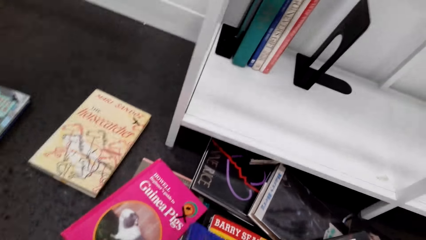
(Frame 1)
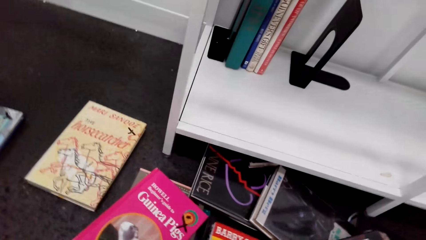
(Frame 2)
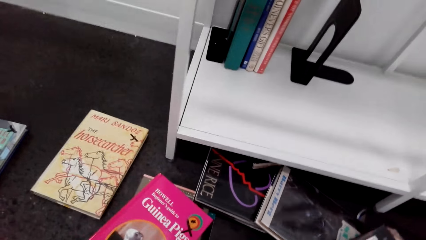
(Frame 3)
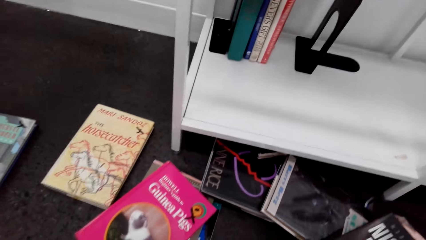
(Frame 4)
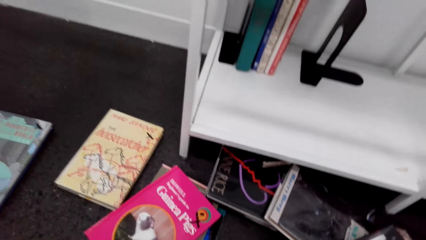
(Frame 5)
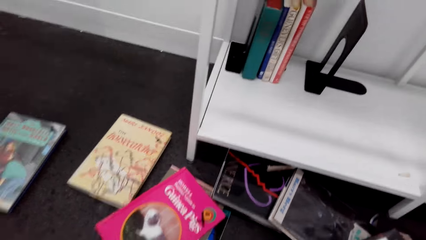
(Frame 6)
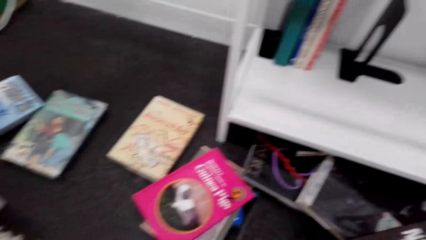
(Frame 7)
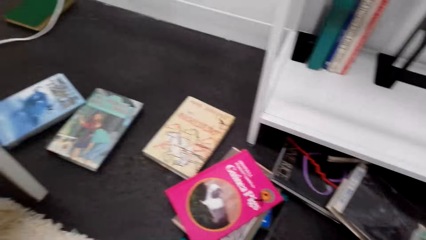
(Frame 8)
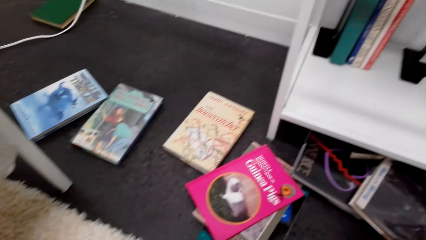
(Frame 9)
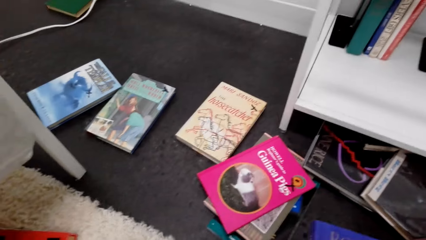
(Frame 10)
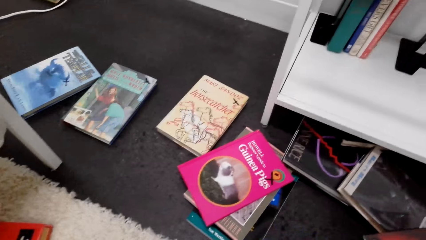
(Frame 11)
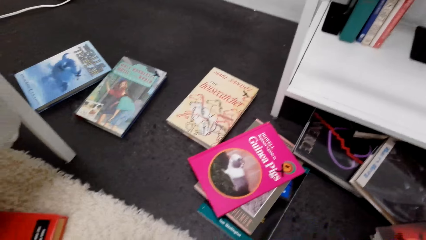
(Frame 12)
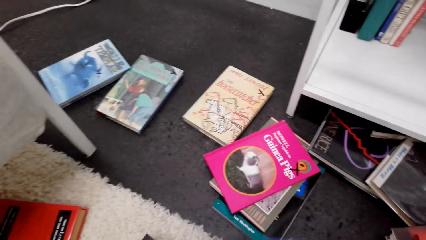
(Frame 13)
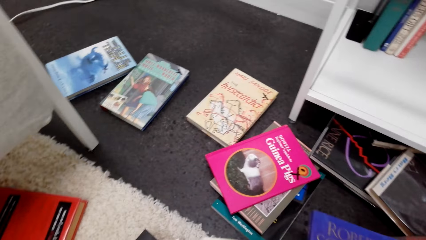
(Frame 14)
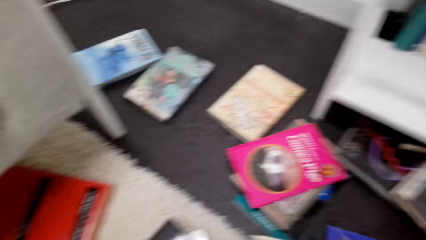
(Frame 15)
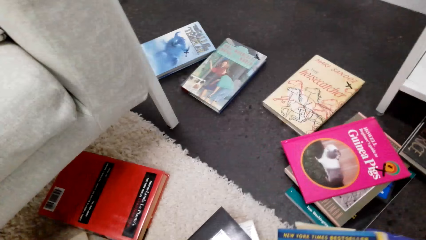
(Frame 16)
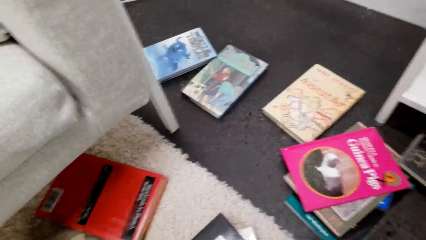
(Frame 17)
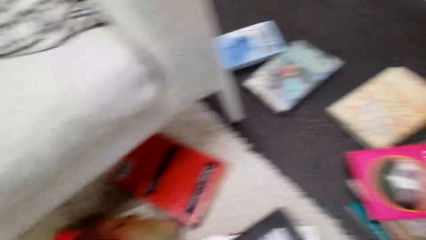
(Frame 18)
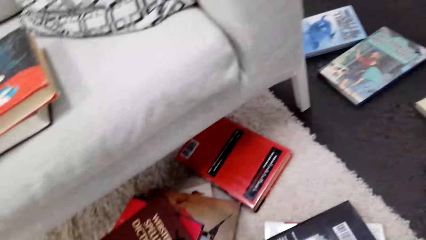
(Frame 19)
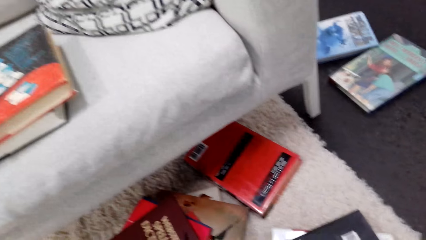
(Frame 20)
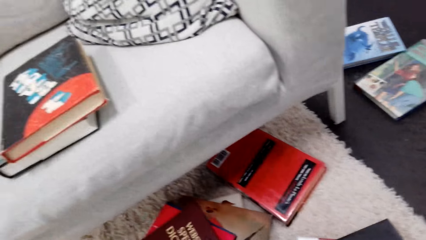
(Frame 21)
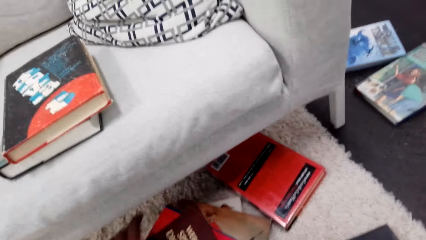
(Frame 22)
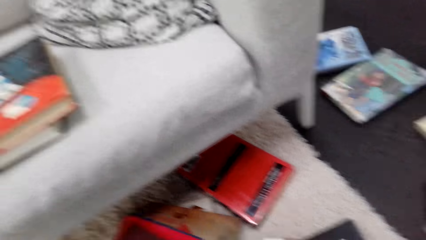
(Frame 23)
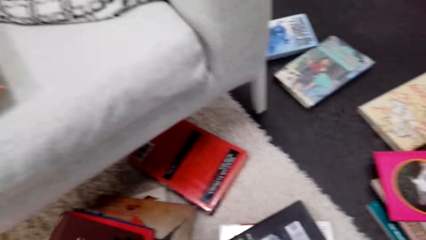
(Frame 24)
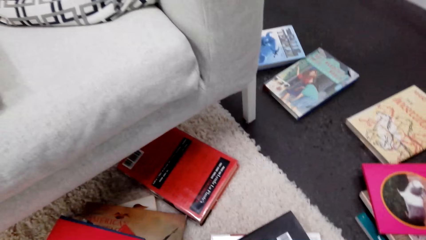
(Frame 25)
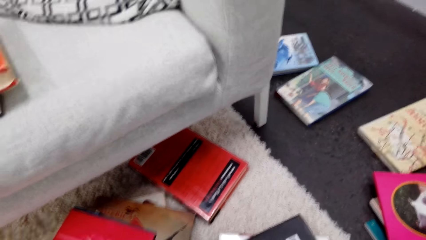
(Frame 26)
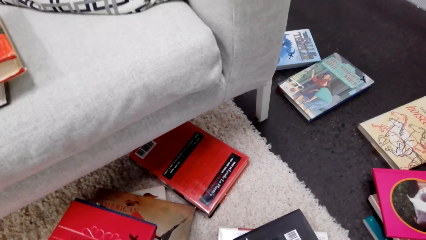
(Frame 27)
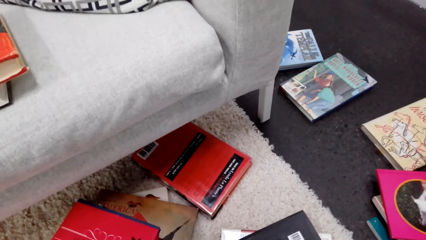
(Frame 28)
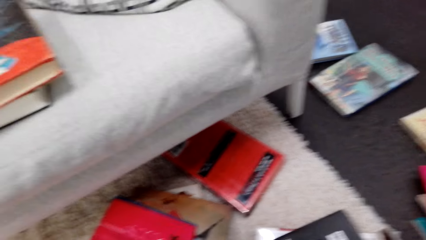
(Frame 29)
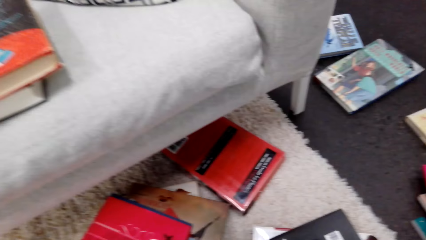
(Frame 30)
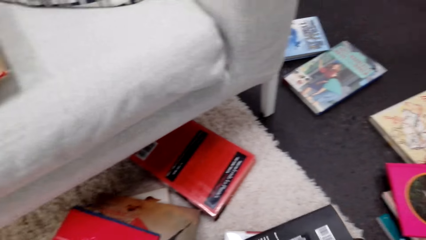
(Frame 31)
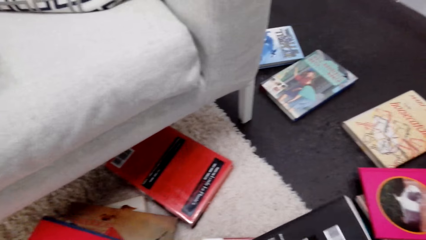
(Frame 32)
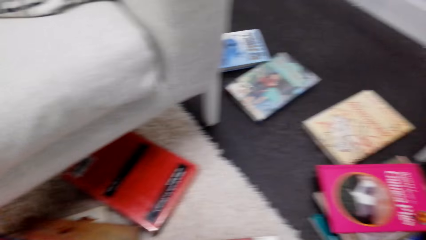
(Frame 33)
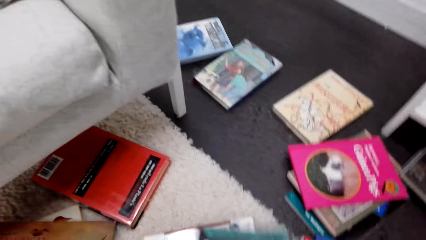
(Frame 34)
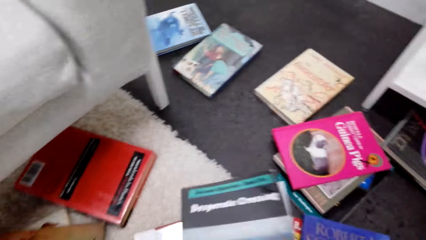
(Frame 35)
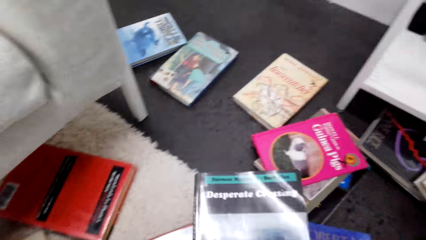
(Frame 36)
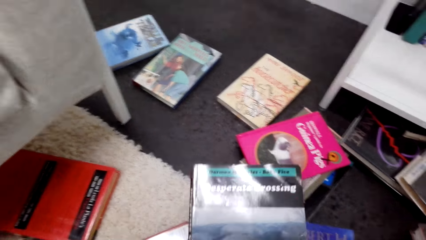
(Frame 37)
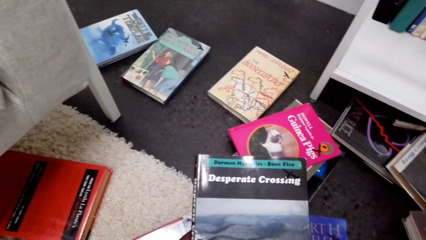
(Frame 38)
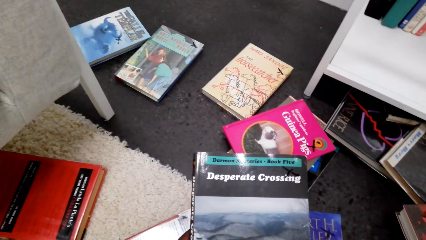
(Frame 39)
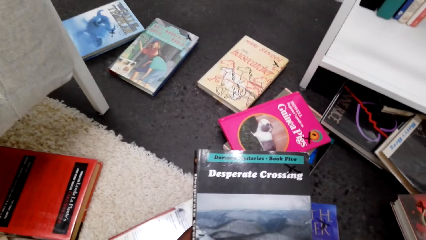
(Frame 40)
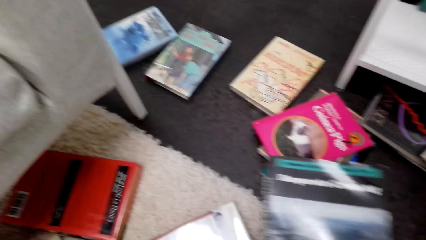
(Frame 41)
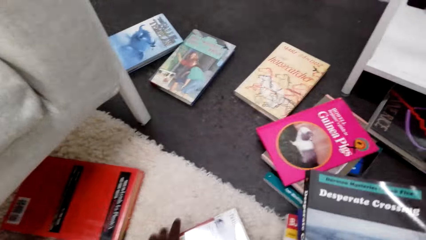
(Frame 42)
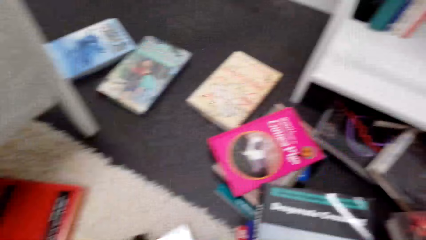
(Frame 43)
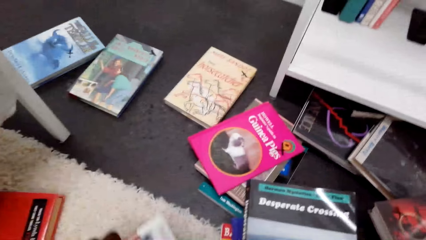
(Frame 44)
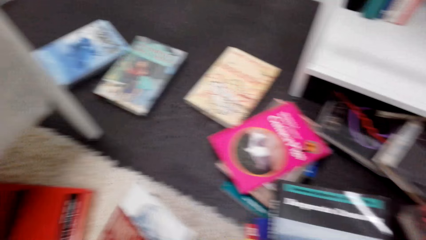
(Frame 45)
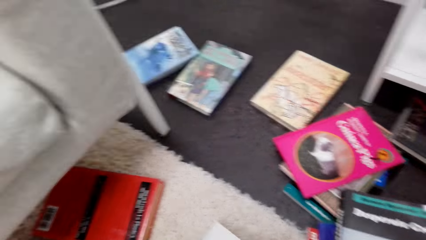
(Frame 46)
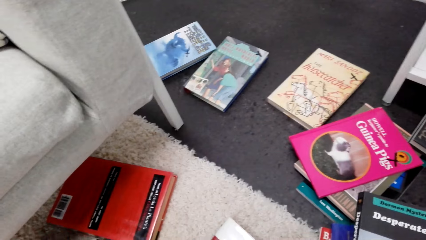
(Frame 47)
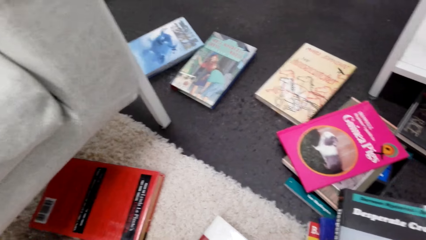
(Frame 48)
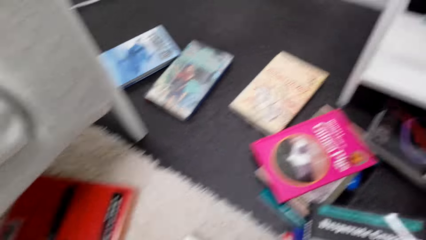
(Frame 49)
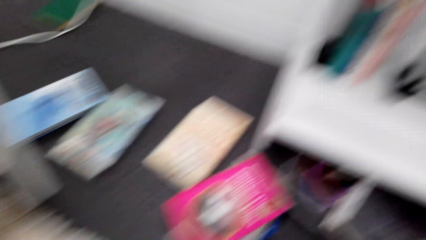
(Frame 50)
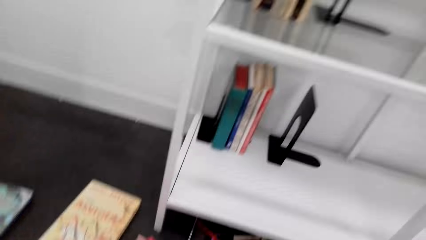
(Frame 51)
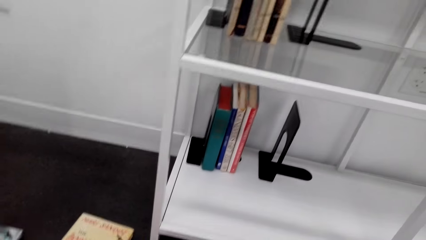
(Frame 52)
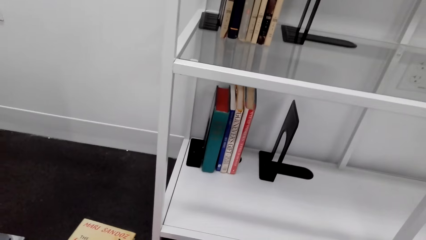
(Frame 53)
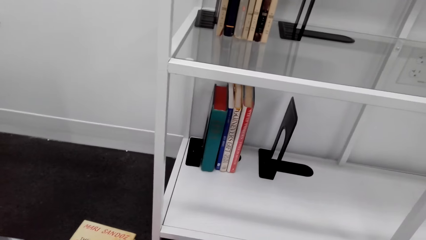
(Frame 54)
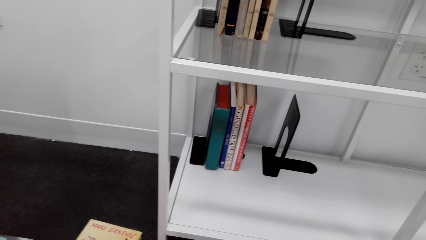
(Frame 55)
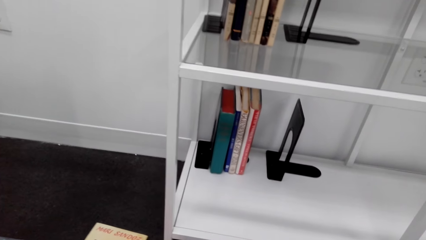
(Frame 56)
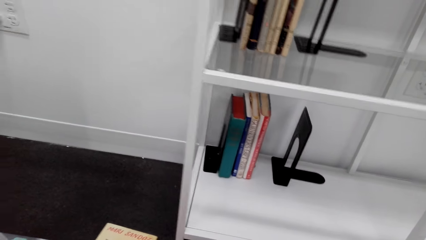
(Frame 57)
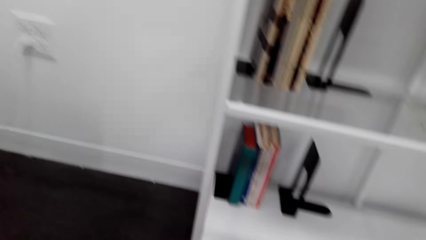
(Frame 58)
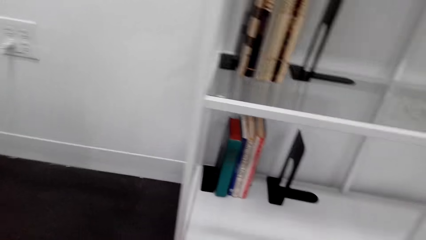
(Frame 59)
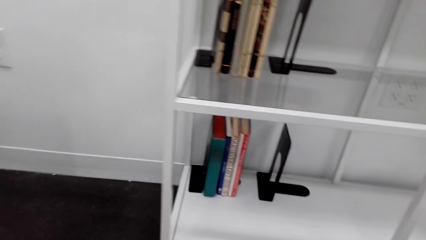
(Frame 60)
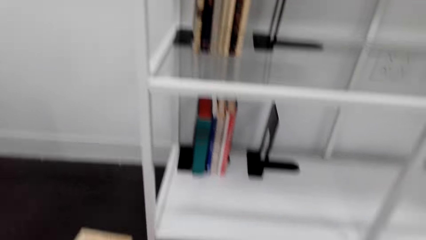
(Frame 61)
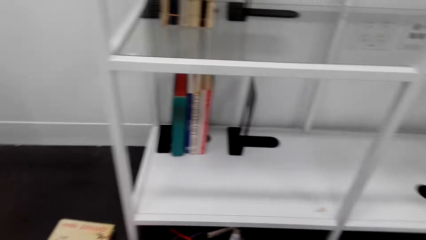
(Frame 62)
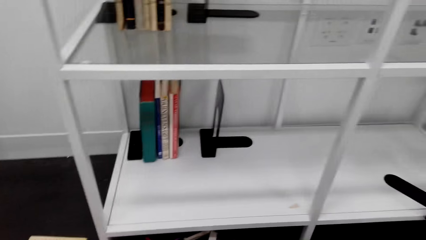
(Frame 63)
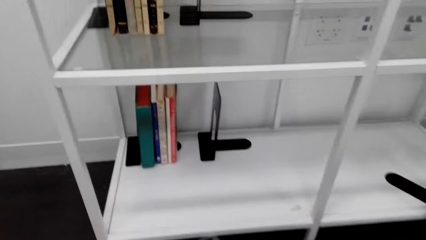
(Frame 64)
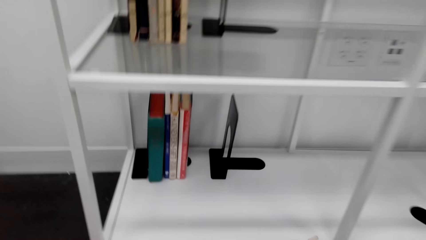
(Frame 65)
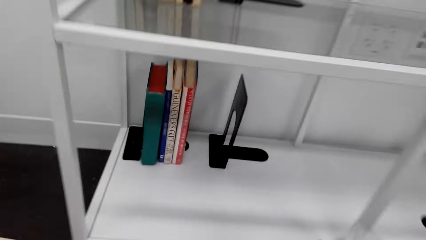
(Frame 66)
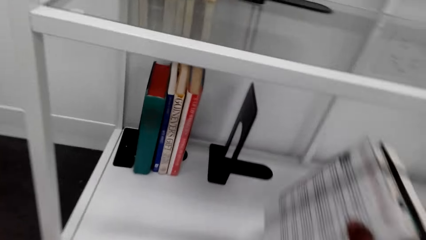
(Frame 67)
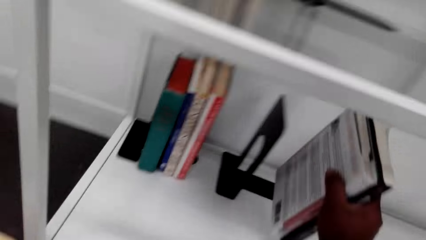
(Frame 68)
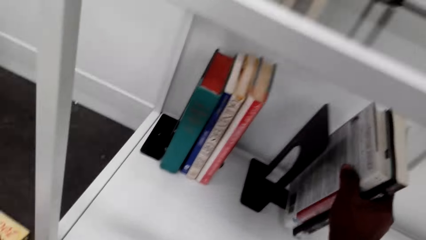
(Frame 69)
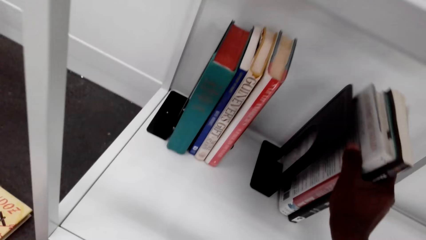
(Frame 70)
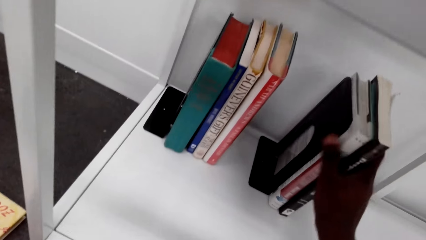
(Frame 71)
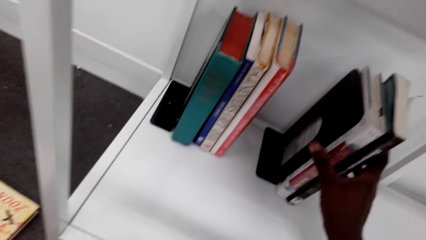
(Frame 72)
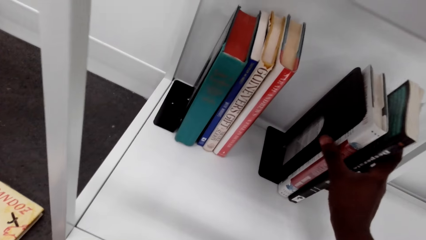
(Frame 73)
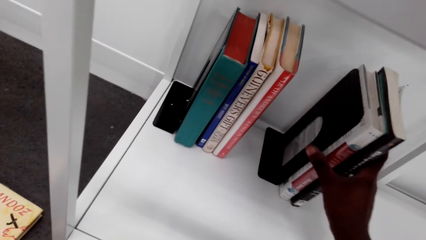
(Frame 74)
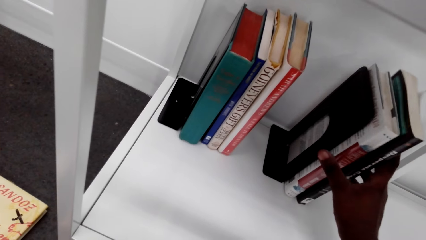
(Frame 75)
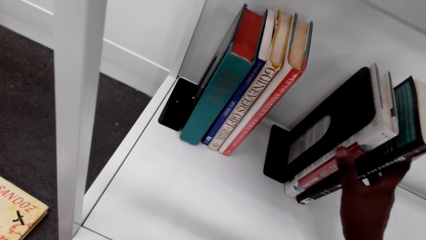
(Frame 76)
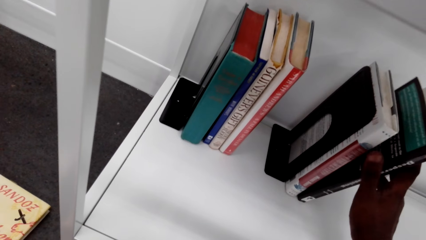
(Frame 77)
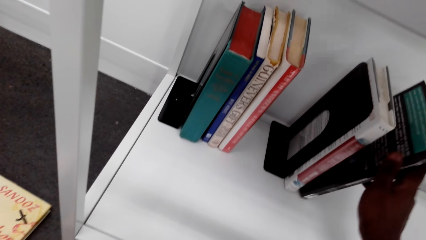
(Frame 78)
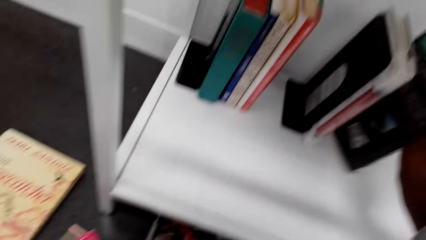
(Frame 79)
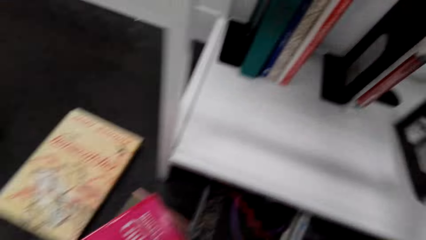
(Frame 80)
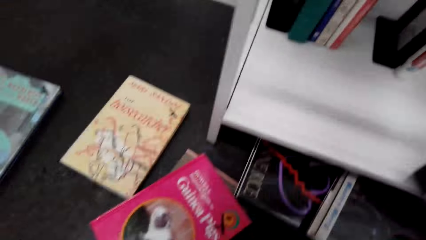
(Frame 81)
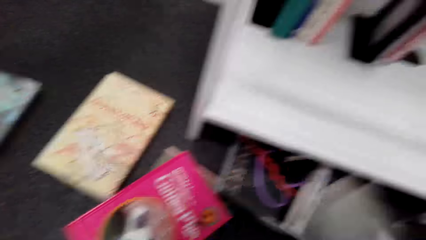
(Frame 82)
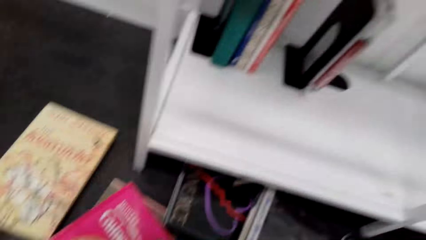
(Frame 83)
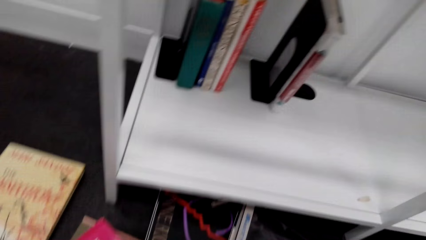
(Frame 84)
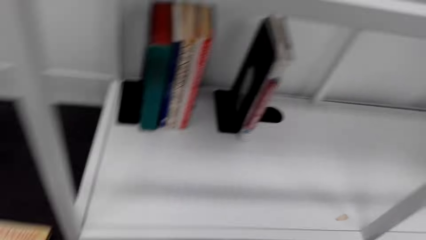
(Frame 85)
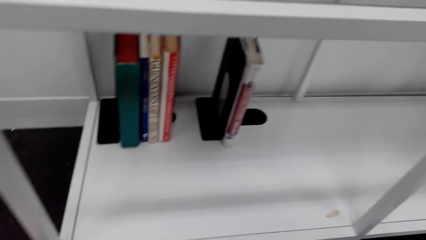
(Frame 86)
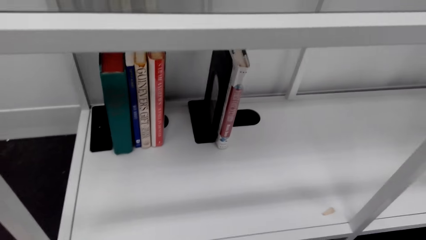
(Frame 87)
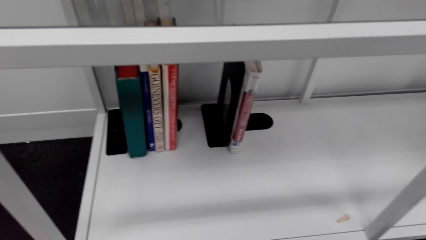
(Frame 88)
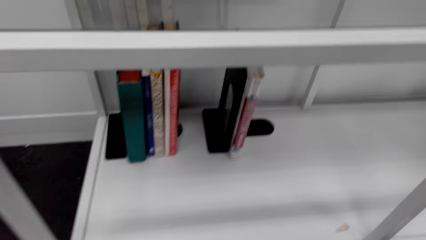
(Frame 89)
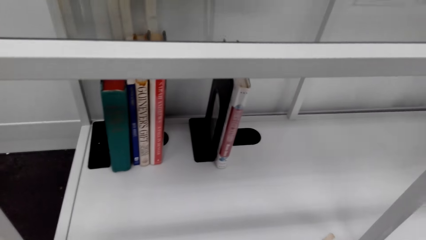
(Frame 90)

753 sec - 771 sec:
The camera wearer removes the book on the book easel from the shelf. They look around the floor. They pick books from the floor. They sort out the books on the floor. They look at the book. They arrange the books on the book easel on the shelf. They place the books on the book ends stand. They remove a book.
